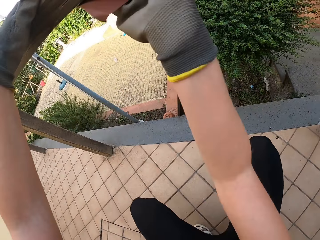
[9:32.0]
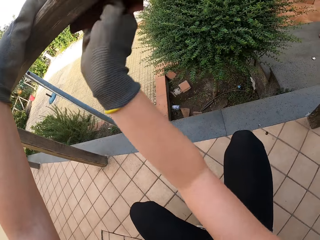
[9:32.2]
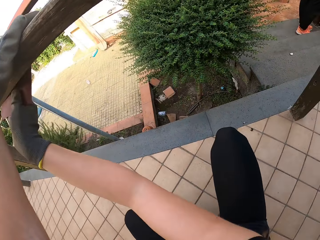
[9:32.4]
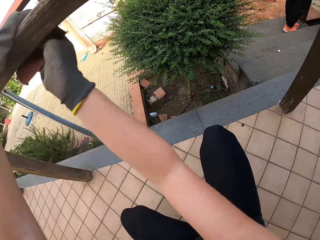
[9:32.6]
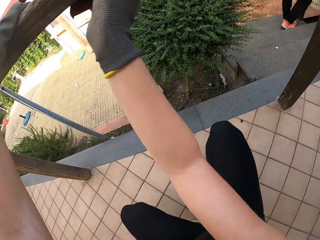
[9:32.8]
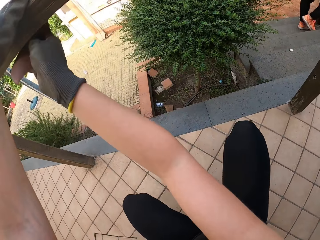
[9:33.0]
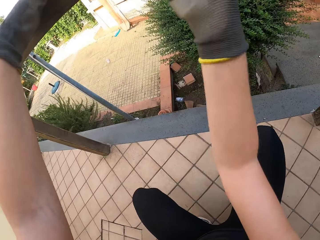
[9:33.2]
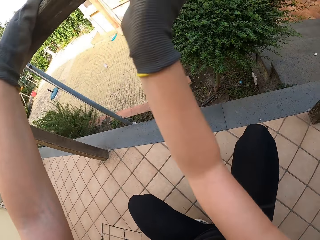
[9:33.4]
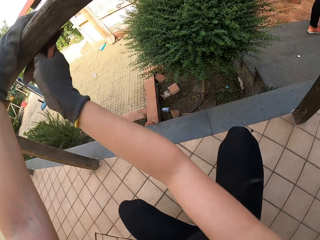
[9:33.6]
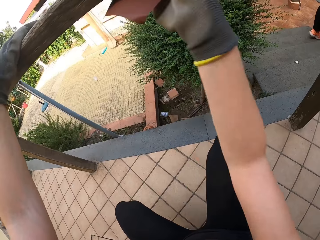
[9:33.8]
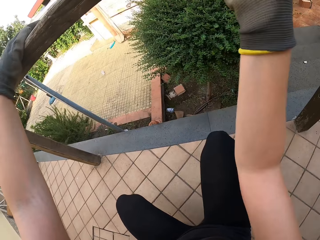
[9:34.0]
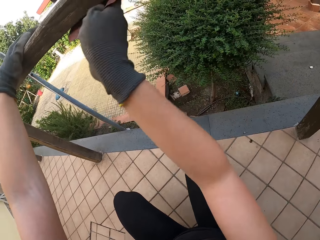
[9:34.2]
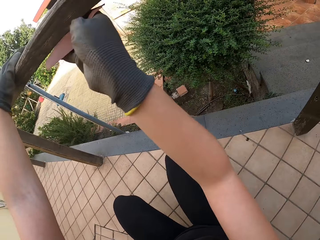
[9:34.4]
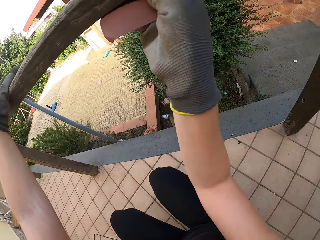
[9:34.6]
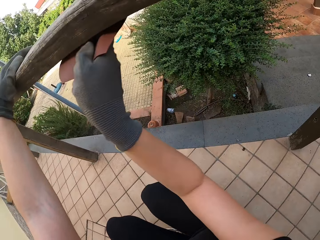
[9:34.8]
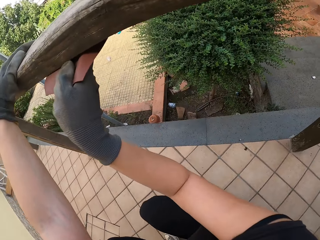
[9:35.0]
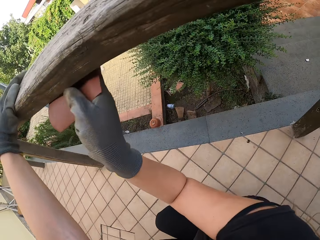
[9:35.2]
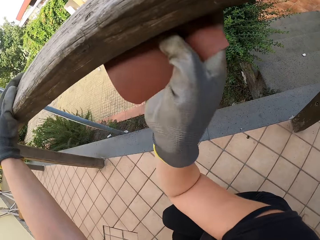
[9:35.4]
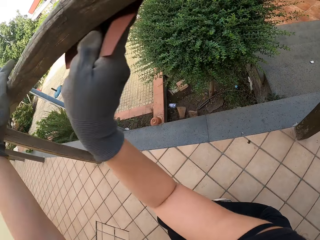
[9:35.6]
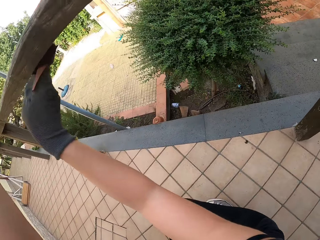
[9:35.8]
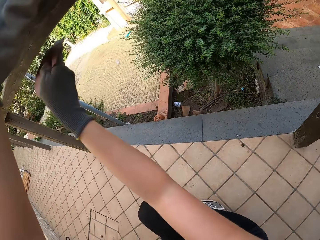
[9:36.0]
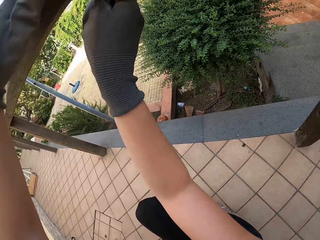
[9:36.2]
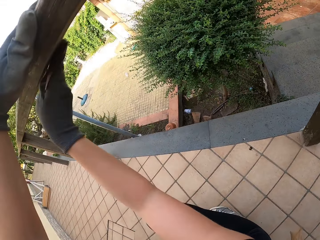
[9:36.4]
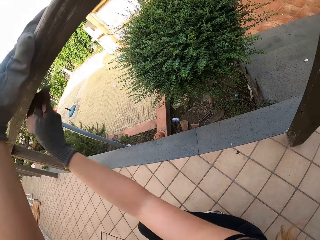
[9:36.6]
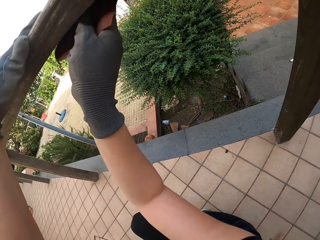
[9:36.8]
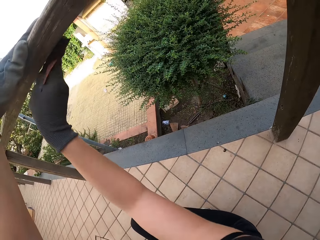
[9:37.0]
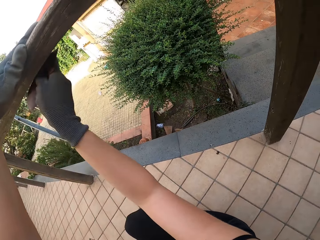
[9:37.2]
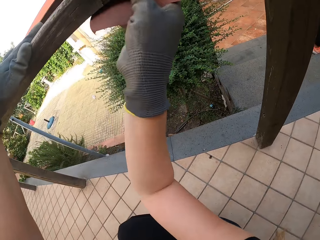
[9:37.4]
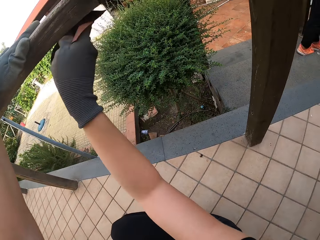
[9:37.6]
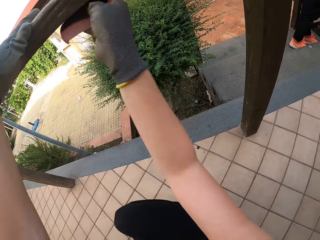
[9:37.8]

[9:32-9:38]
The camera wearer sands the rail with sandpaper.

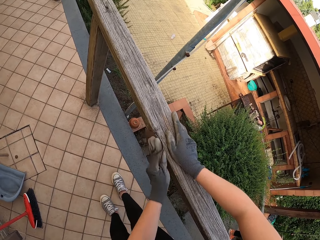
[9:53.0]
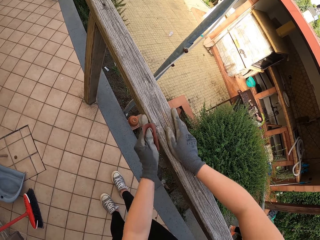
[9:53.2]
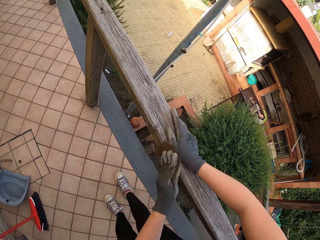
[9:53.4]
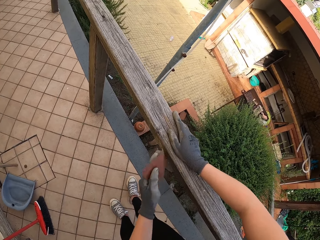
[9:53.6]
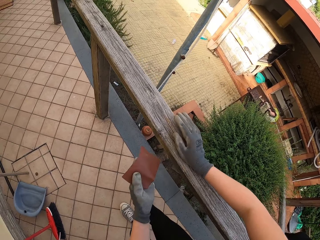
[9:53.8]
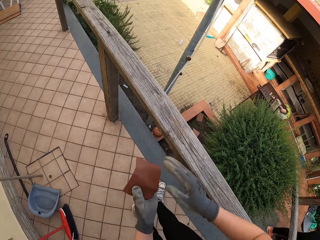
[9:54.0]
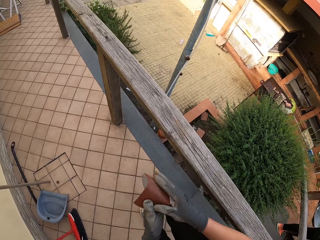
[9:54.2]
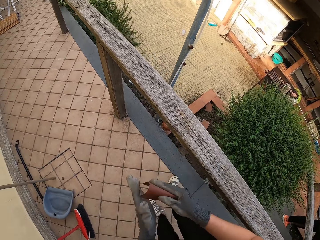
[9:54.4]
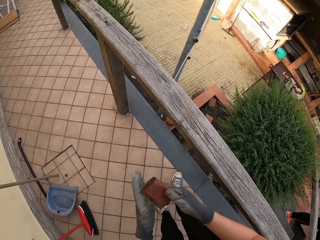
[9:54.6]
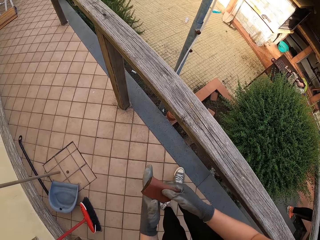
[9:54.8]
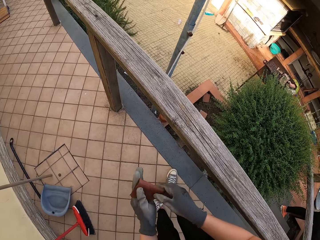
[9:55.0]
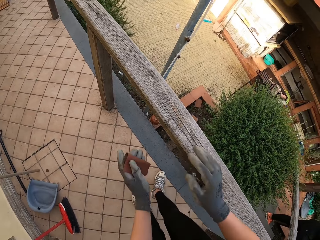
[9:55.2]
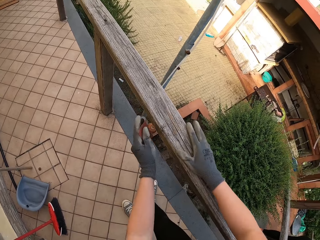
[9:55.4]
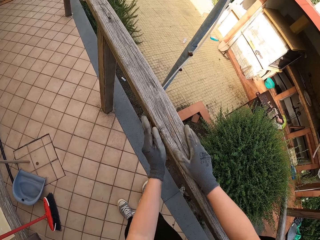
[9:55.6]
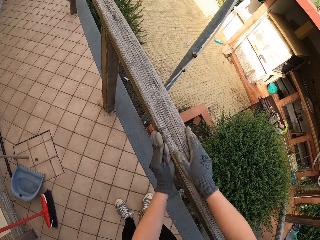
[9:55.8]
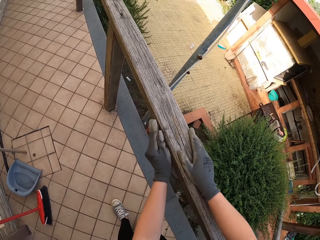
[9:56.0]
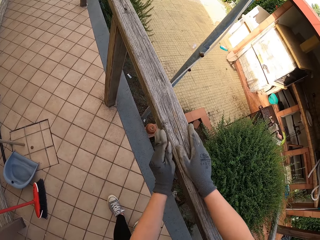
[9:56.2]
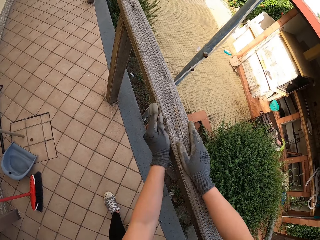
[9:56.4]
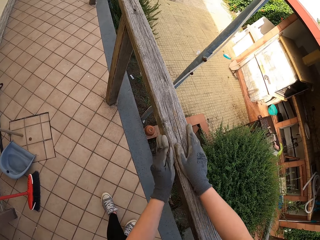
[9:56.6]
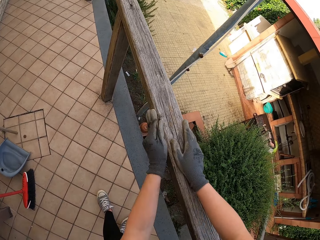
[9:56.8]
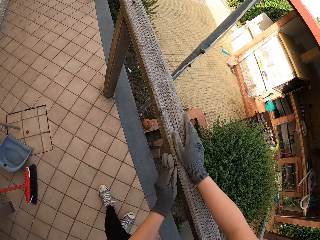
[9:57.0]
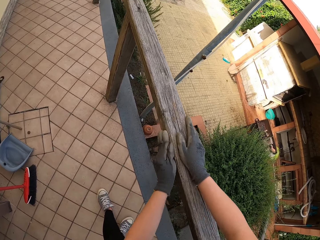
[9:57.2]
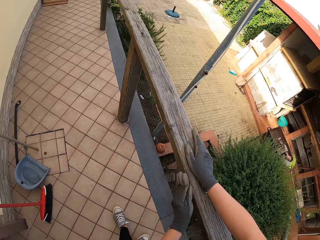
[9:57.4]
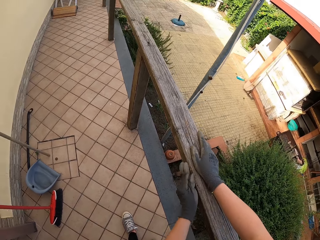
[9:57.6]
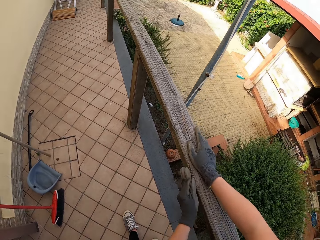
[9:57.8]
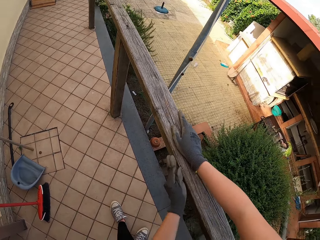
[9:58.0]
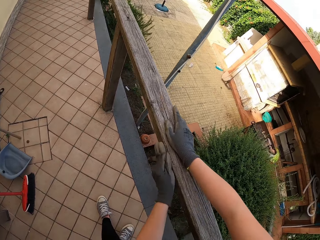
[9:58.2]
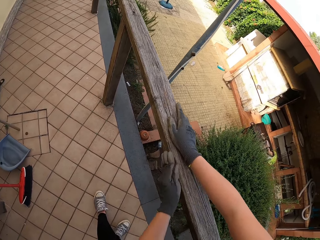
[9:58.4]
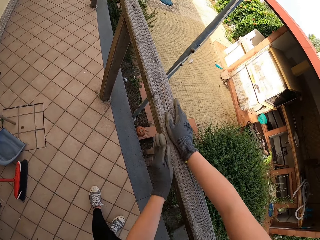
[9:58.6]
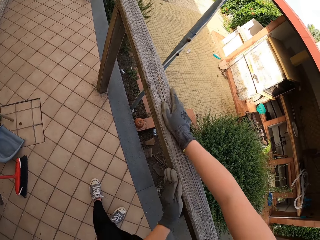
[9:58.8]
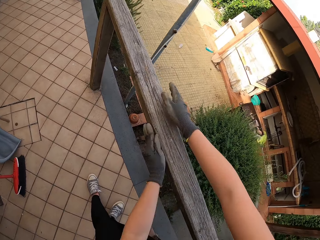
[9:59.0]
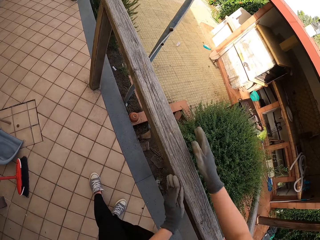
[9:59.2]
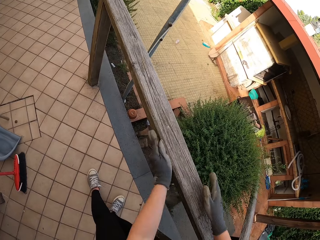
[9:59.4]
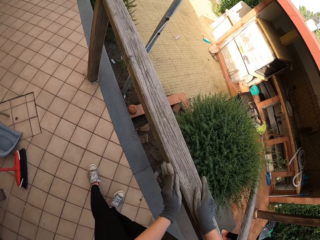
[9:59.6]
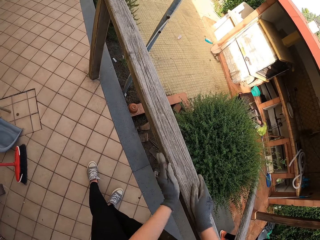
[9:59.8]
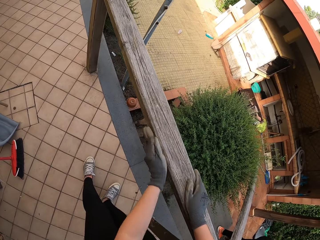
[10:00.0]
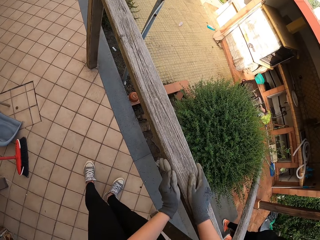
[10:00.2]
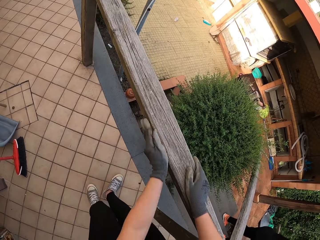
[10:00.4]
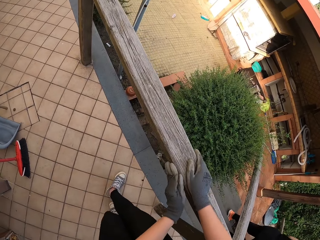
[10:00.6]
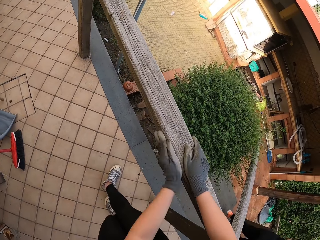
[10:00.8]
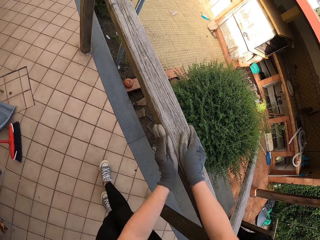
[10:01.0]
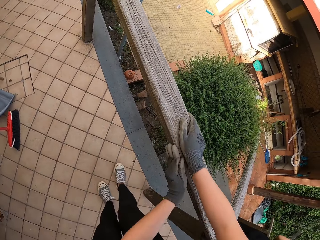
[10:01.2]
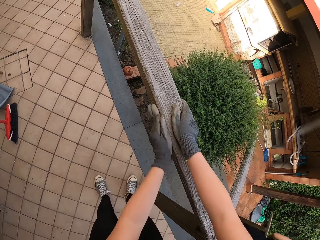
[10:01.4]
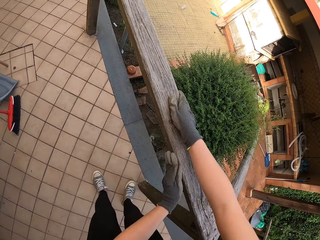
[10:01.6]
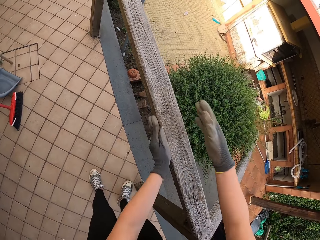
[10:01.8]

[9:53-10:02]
The camera wearer folds the sandpaper. They sand the rail with the sandpaper.

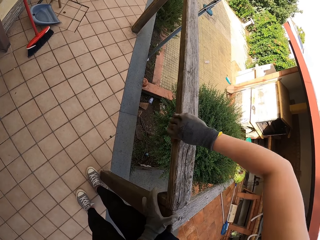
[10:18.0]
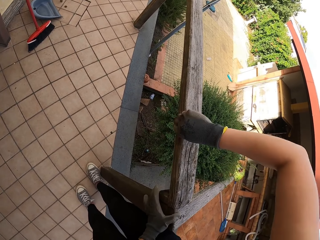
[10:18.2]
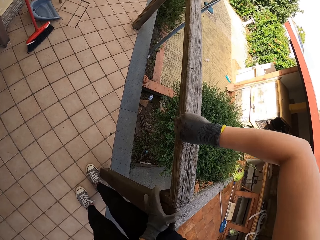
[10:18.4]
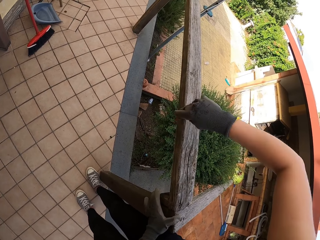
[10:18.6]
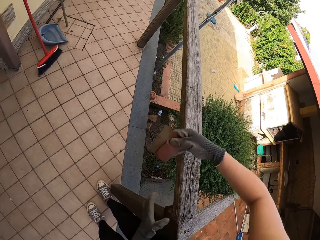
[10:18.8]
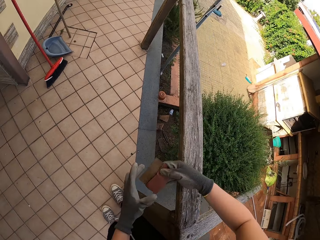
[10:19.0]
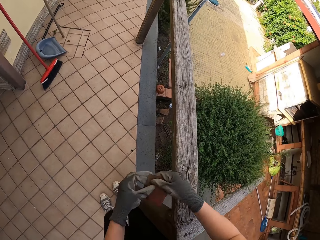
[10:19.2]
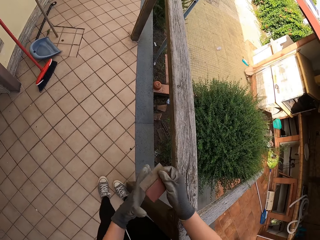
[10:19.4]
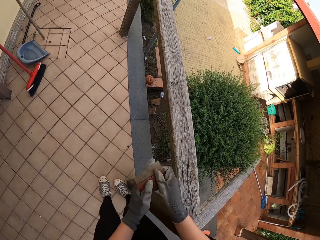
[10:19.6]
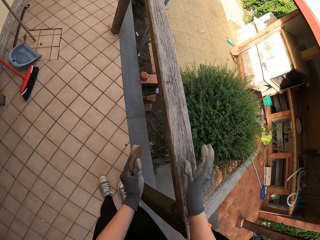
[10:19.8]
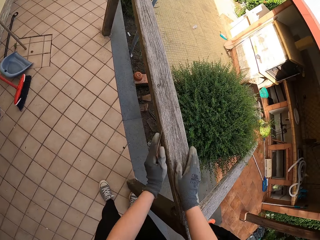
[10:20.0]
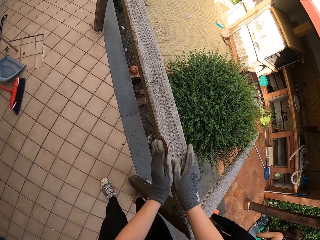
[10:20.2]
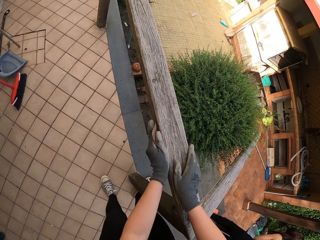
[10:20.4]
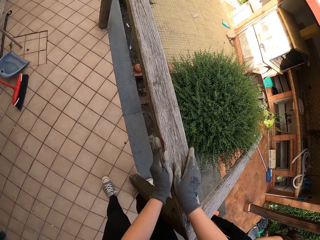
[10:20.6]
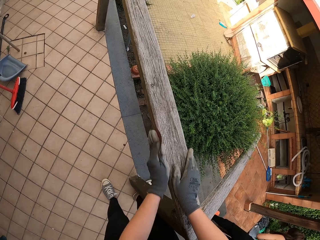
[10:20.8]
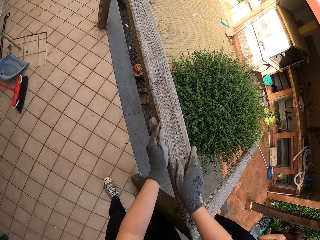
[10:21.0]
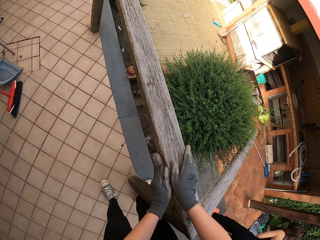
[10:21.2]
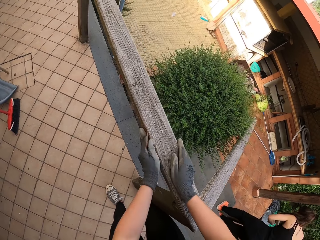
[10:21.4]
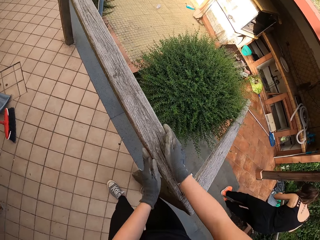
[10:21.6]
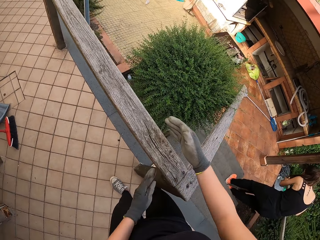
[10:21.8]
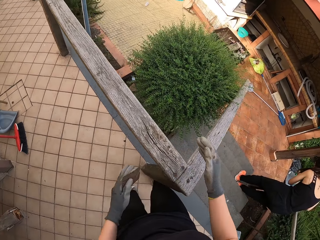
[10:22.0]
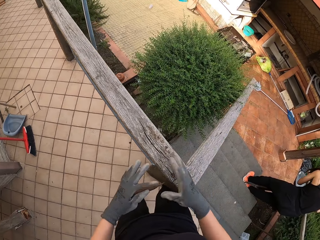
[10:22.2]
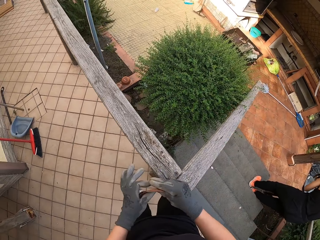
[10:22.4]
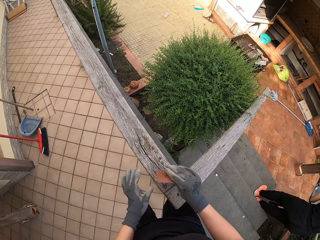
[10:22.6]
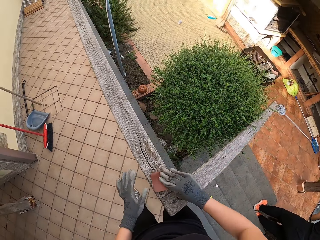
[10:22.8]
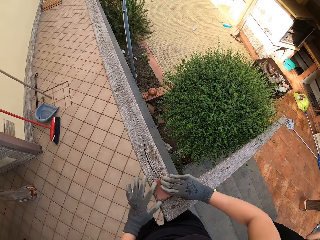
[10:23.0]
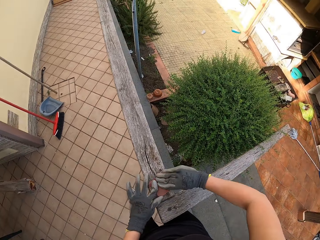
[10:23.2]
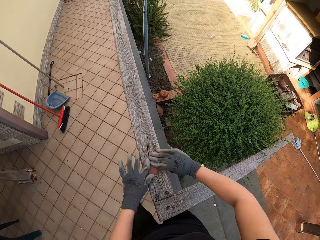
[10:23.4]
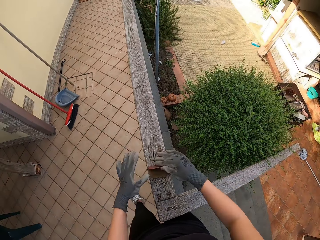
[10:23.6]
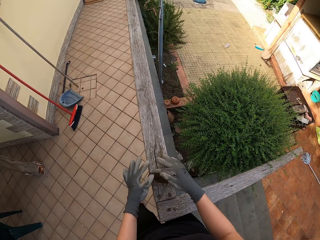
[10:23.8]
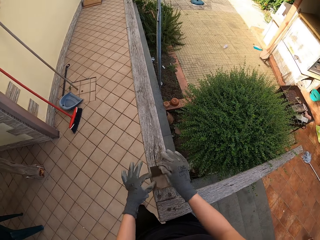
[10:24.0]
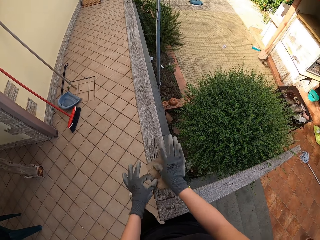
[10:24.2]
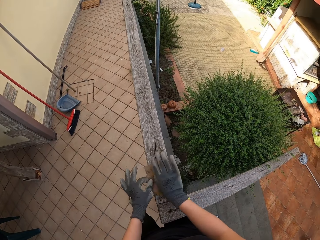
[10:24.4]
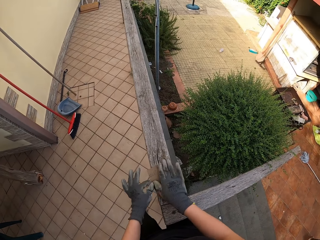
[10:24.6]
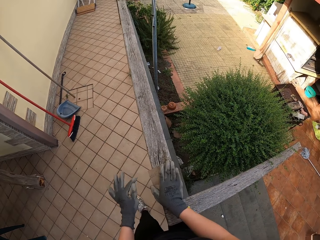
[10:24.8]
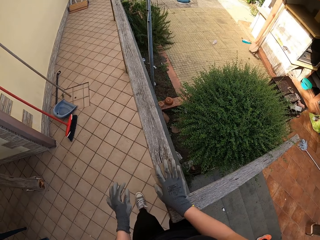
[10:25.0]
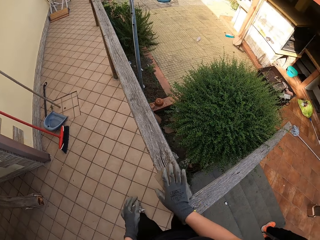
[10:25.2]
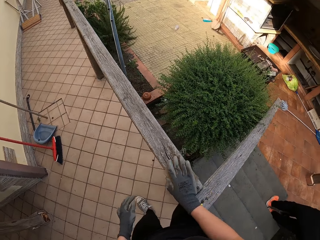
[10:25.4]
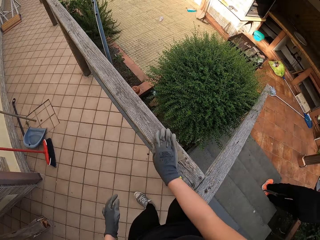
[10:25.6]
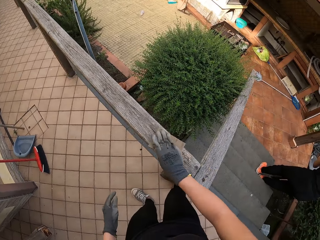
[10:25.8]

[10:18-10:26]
The camera wearer looks at the sandpaper. They smoothen the wood with the sandpaper. They unfold the sandpaper. They smoothen the wood with the sandpaper.
